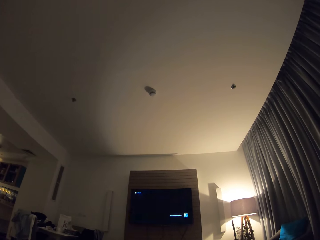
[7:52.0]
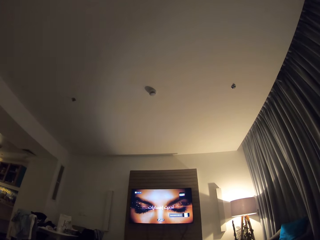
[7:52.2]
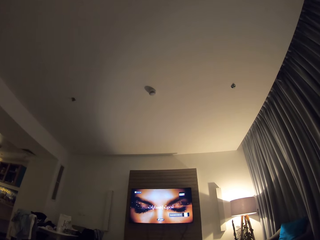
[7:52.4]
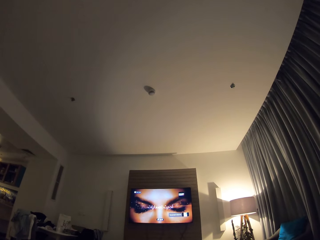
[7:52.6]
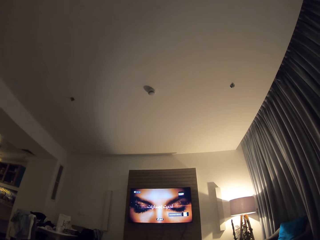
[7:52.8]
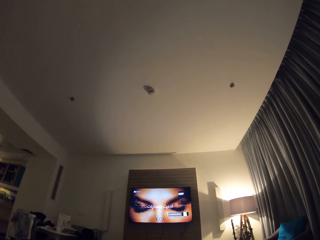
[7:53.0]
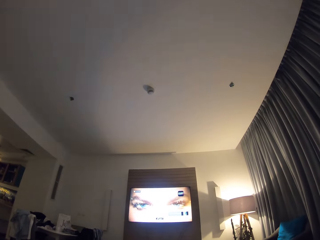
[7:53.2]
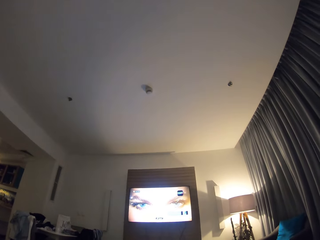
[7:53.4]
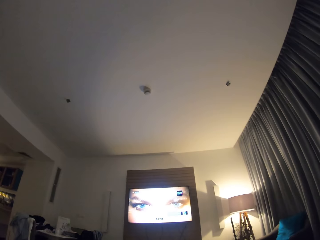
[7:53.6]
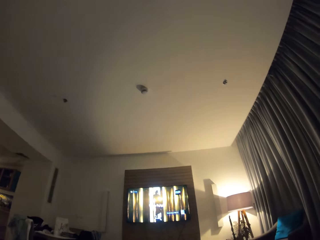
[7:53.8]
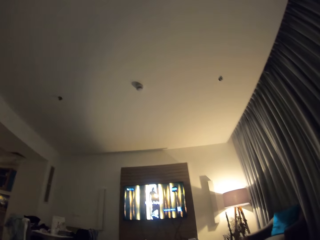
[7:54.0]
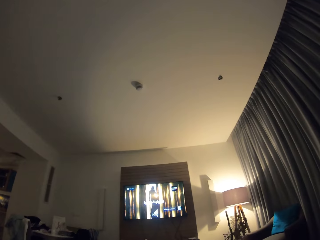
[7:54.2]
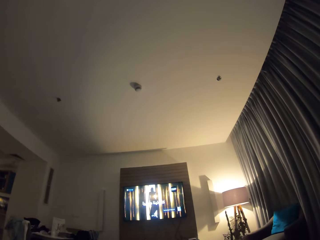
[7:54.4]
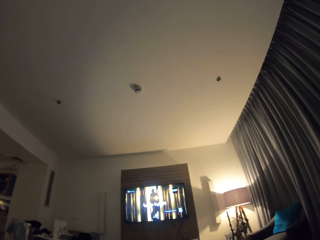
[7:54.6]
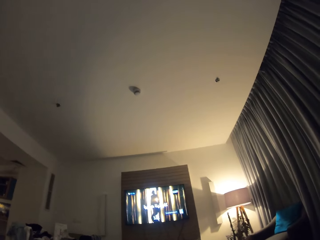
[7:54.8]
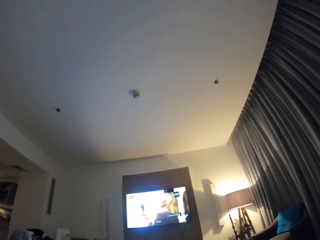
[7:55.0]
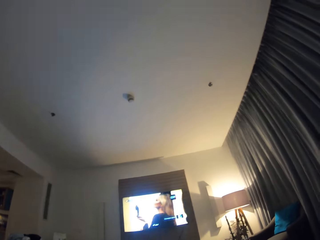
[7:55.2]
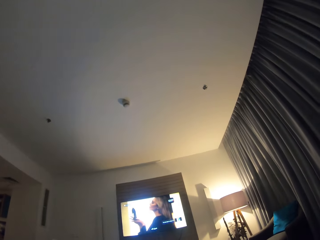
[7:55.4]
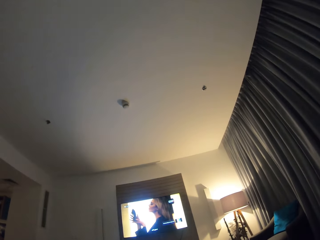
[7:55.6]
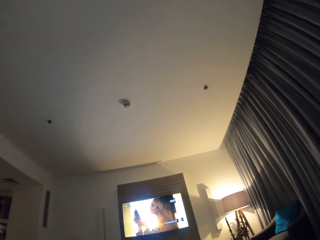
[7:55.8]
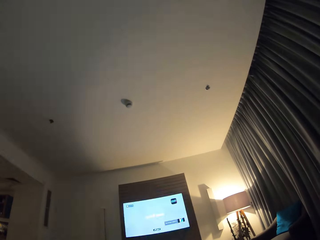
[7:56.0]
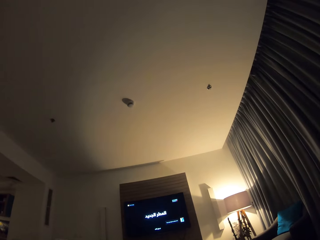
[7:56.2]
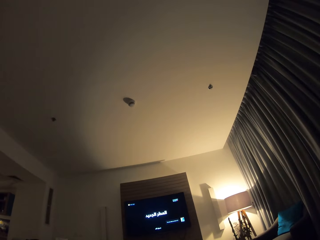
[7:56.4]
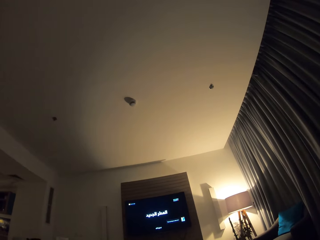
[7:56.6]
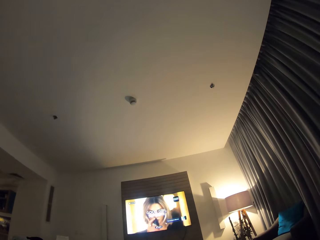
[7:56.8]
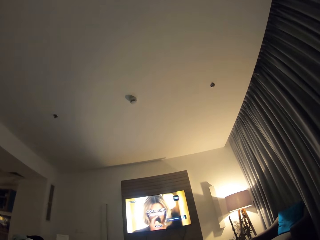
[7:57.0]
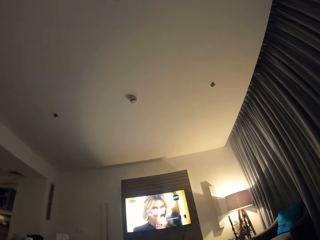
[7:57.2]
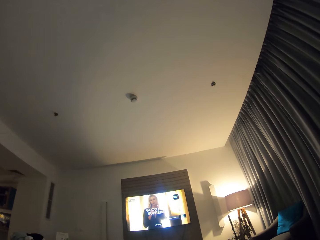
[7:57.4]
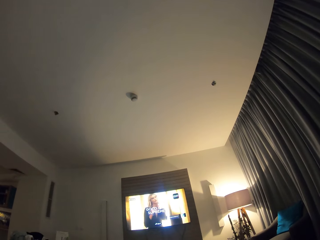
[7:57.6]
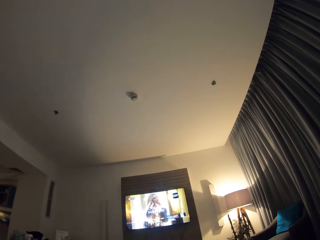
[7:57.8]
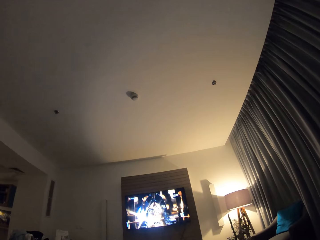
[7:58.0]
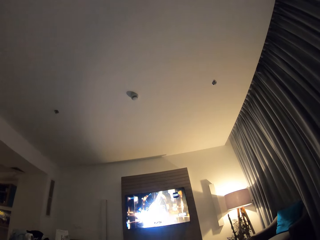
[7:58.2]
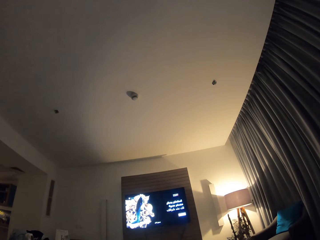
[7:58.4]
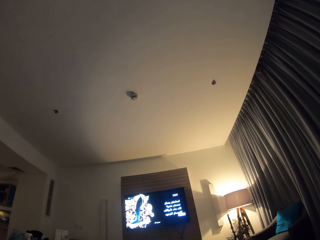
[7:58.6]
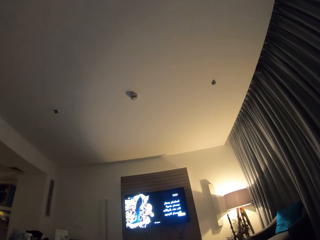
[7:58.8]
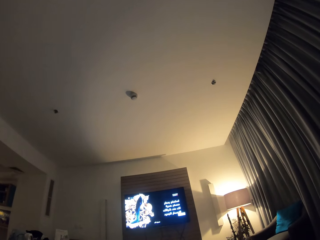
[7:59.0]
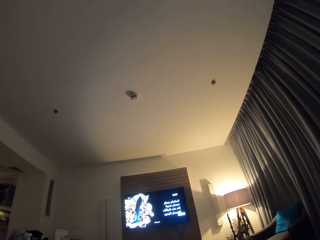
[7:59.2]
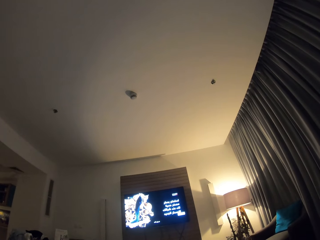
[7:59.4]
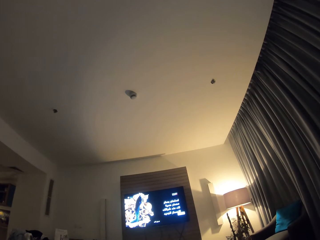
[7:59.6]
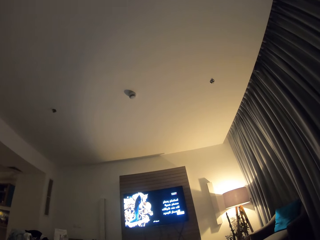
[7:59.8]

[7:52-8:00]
The camera wearer watches a program on the television.

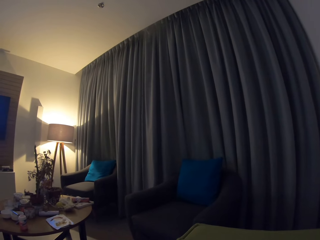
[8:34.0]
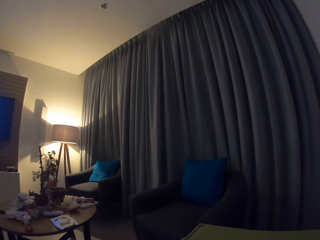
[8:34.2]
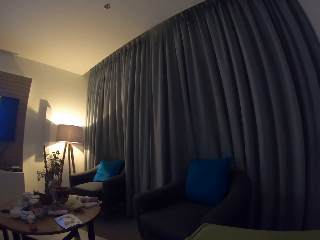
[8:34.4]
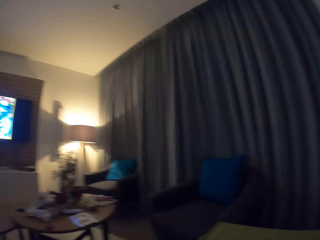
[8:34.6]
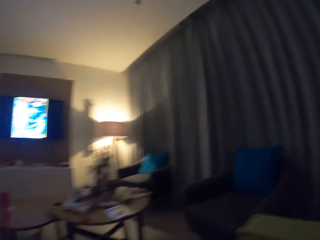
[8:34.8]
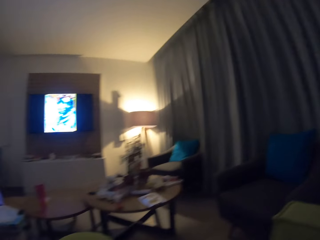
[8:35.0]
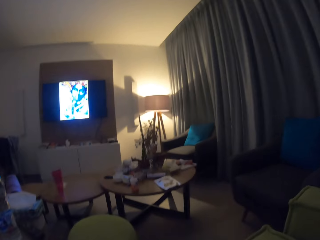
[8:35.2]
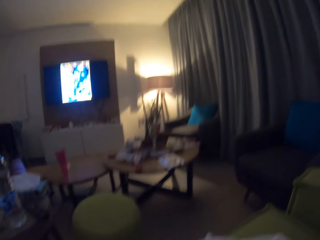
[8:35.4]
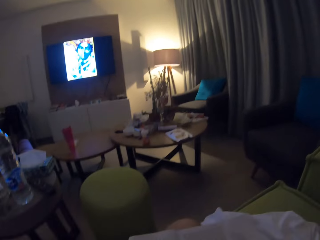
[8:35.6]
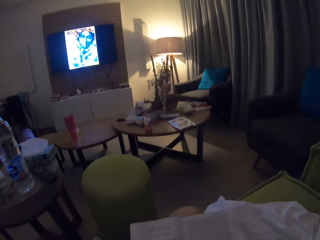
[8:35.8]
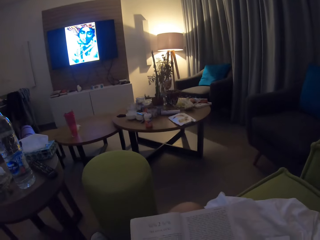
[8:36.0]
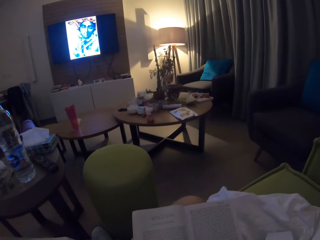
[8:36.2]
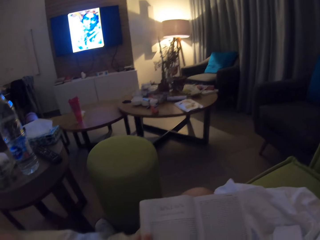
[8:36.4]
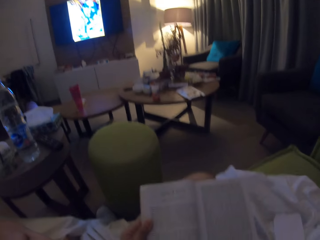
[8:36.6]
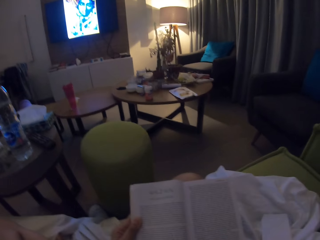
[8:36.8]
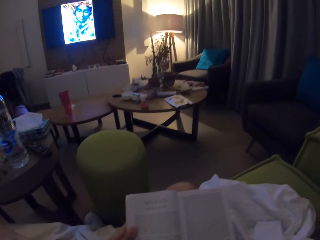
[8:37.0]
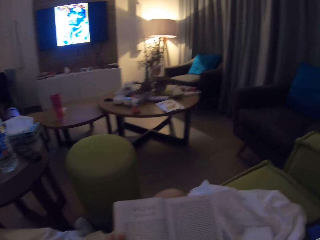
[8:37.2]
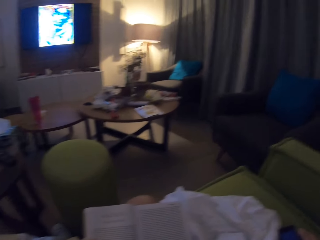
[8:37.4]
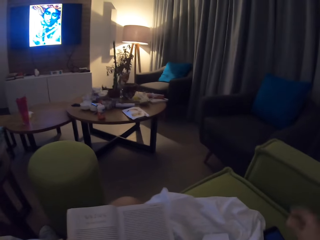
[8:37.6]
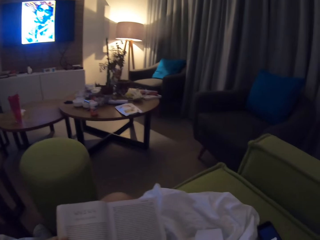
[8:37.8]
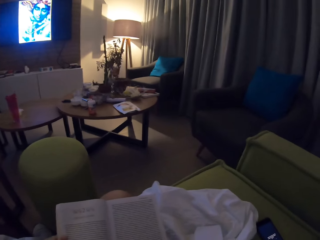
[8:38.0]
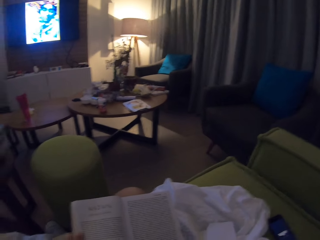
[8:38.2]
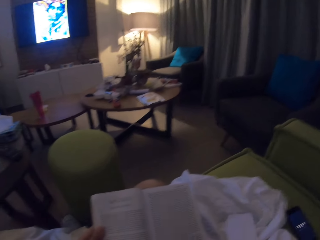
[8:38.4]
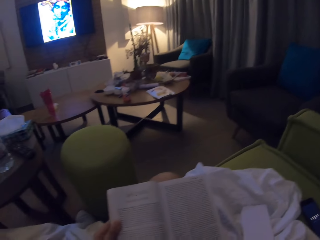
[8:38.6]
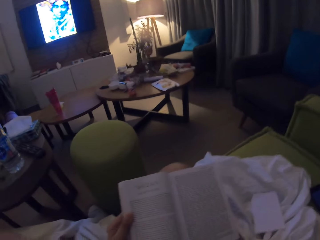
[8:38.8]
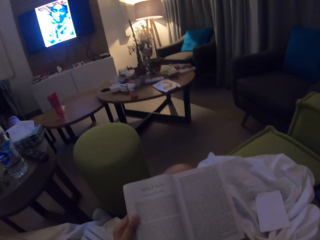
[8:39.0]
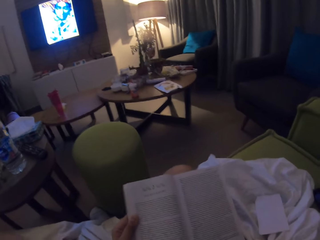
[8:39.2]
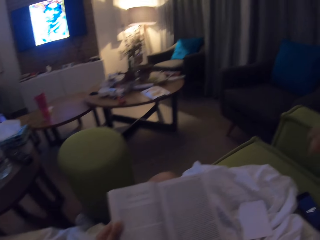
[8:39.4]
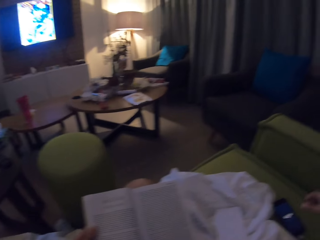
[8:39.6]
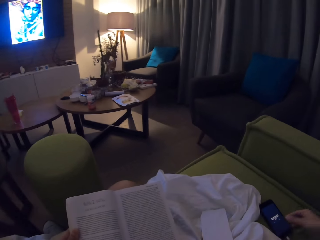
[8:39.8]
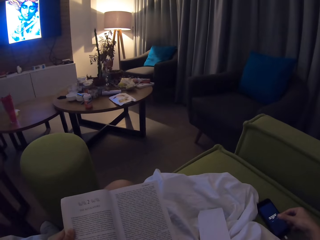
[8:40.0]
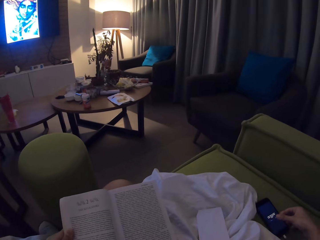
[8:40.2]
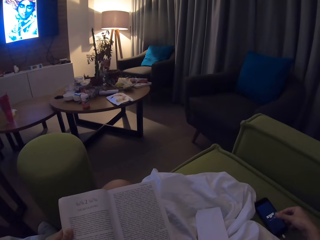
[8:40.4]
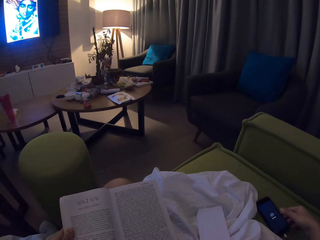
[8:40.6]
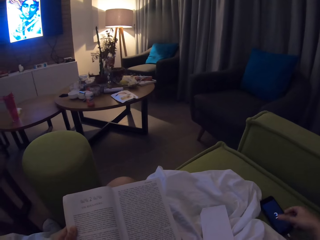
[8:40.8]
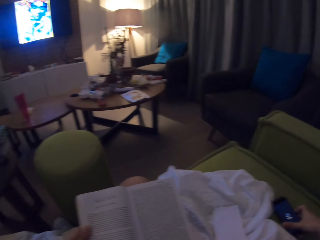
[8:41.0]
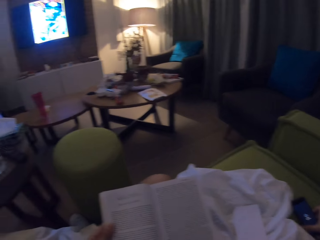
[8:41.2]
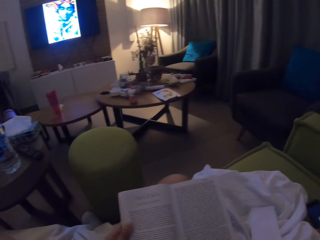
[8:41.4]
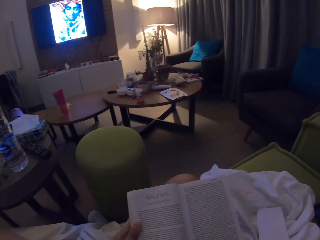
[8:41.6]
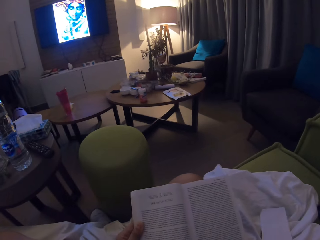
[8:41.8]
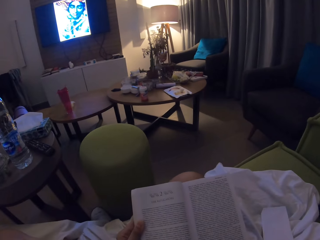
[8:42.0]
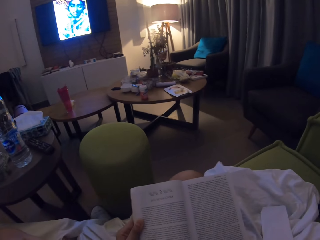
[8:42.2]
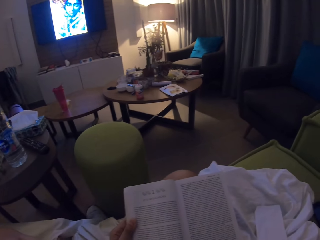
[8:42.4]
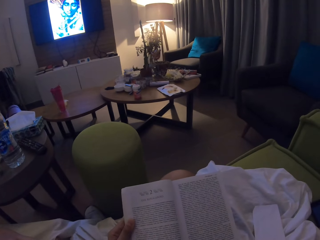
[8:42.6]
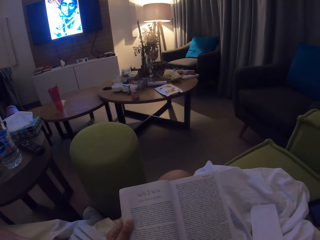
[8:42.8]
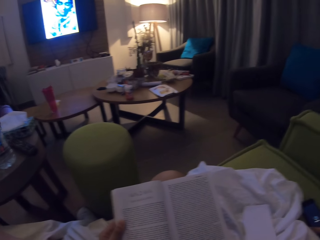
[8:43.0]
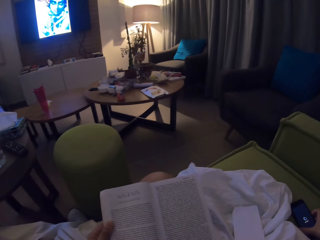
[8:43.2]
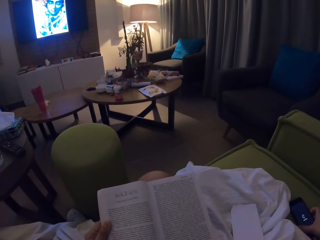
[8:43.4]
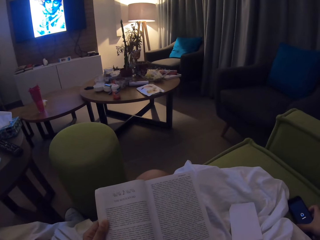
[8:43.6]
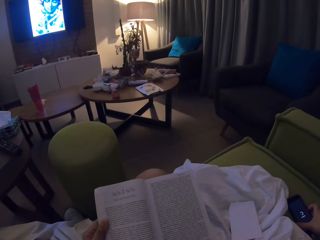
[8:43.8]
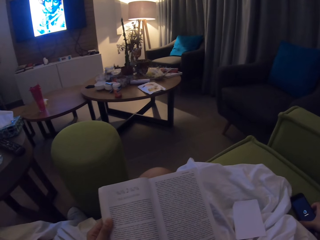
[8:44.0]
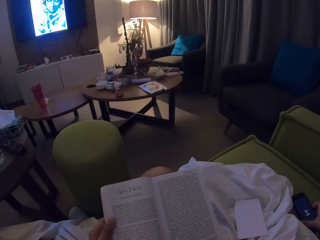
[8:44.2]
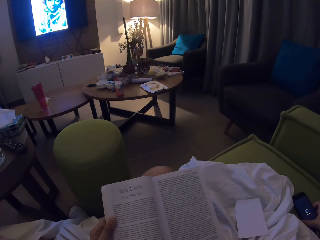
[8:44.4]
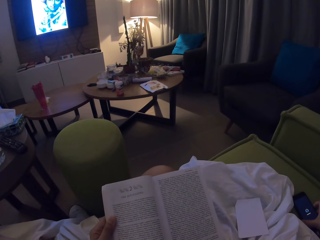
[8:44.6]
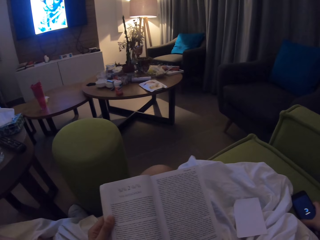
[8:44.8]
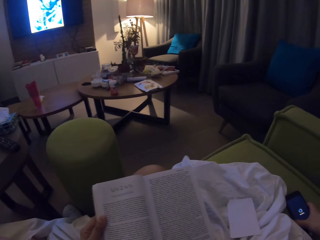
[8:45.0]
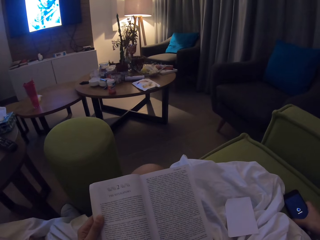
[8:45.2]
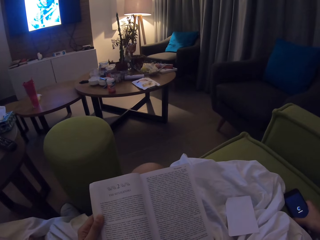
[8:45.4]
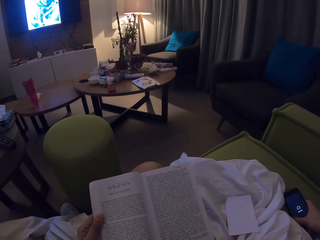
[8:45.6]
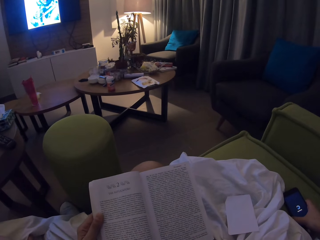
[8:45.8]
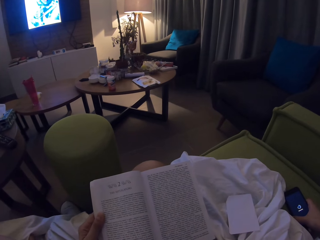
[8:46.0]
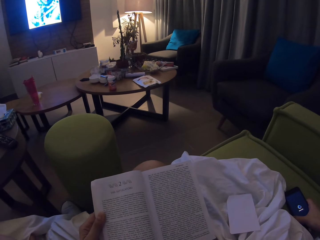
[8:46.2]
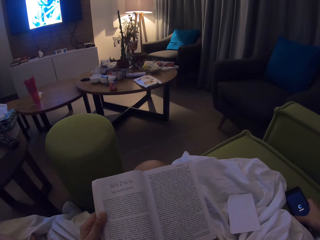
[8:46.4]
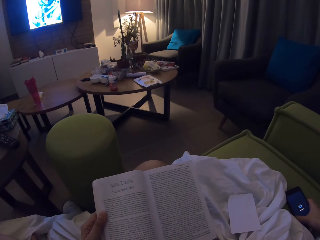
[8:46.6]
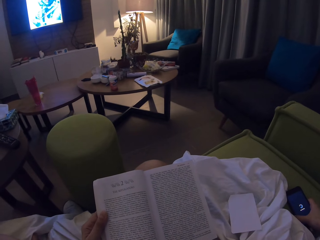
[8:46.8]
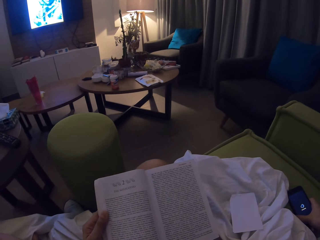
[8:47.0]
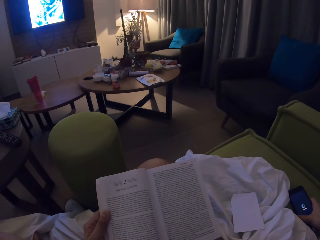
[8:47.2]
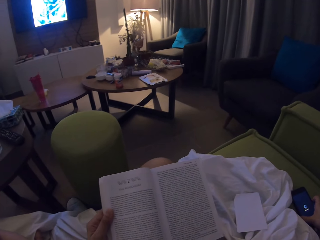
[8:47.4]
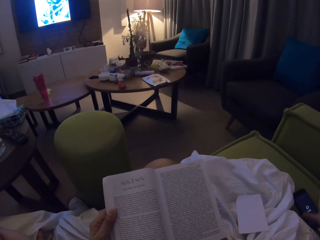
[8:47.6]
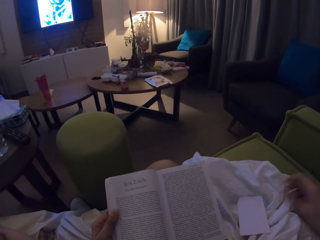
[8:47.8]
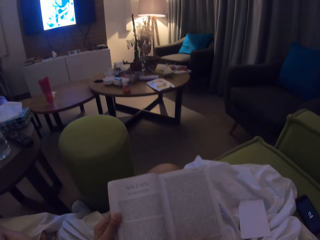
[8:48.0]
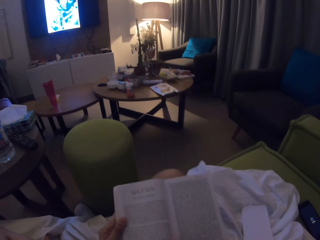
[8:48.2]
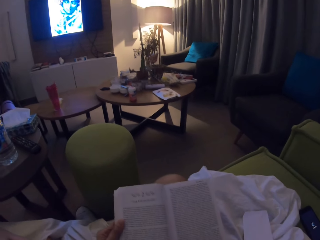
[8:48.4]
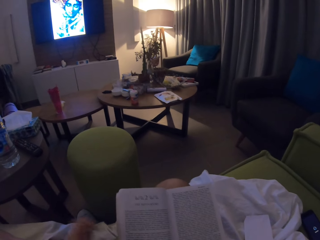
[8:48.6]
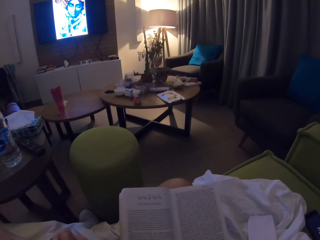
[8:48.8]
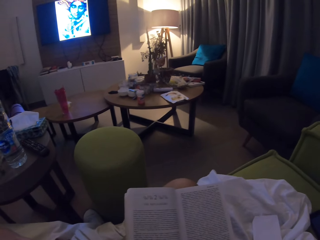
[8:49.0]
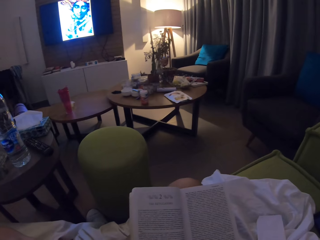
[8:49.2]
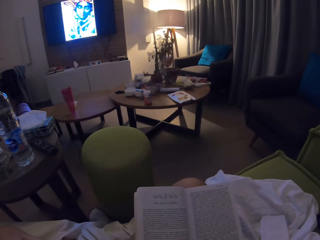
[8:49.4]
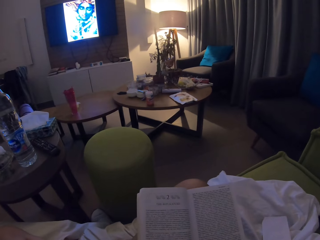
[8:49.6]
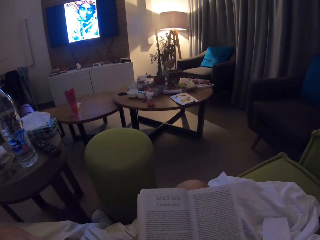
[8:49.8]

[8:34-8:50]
The camera wearer watches the television. He holds a book. He presses a phone with his finger. He operates his phone using his right hand. He reads the book. He holds the phone. He holds the book with both hands. He pulls his hand off the book.
